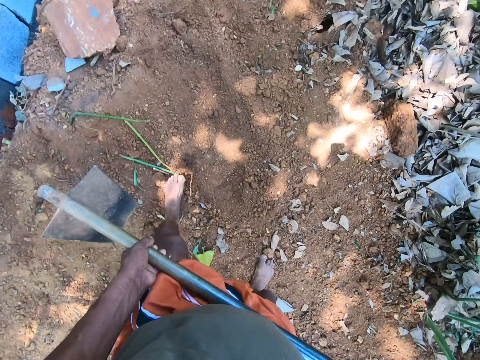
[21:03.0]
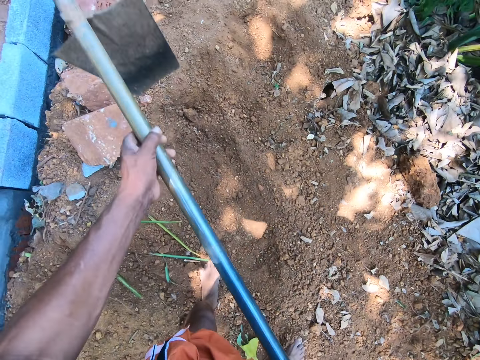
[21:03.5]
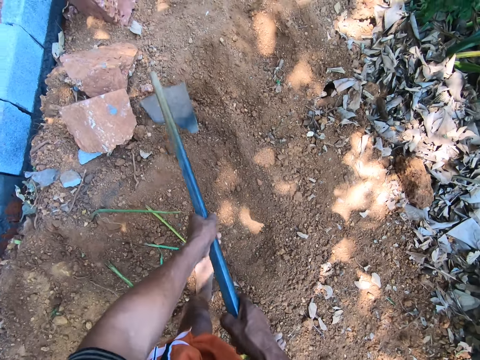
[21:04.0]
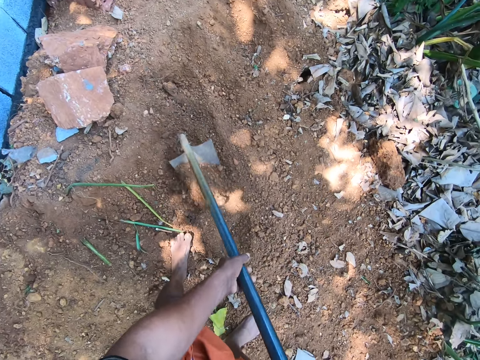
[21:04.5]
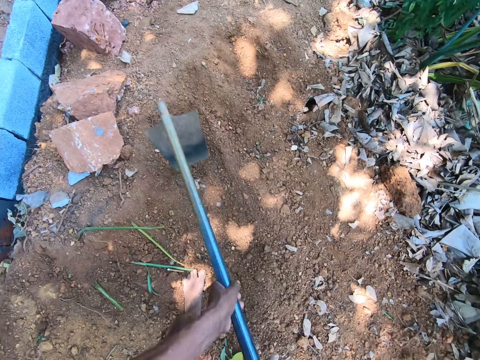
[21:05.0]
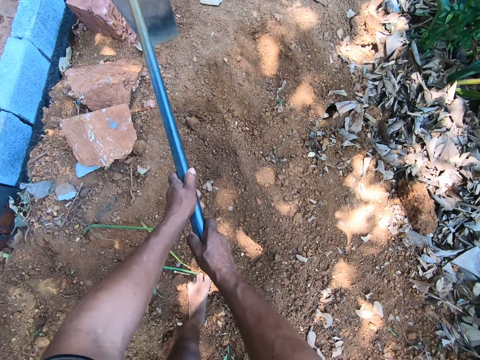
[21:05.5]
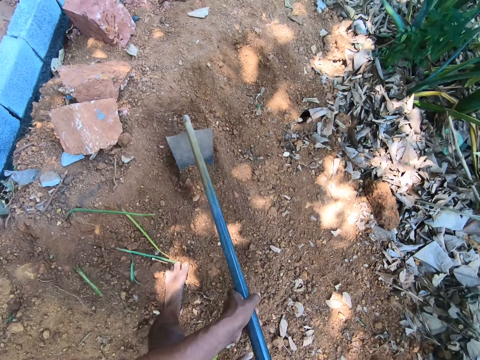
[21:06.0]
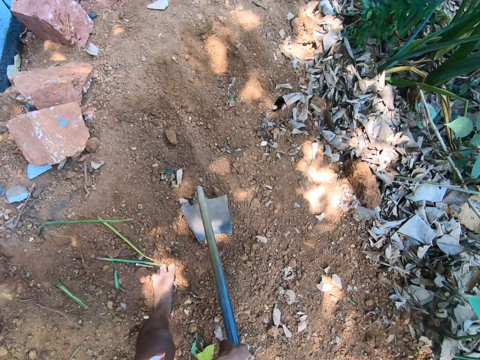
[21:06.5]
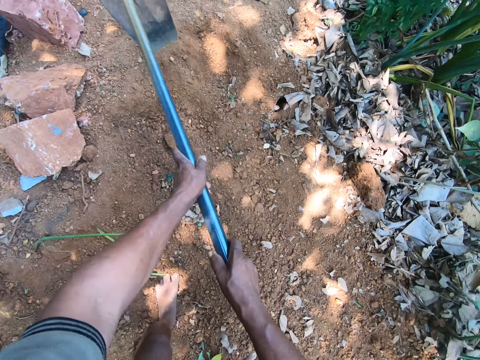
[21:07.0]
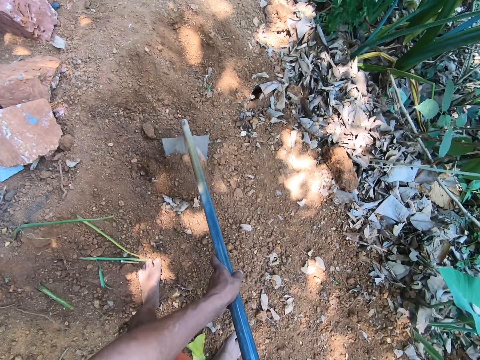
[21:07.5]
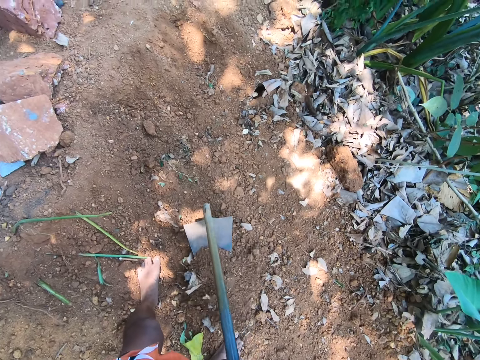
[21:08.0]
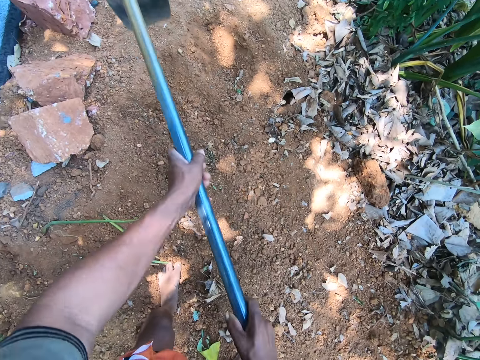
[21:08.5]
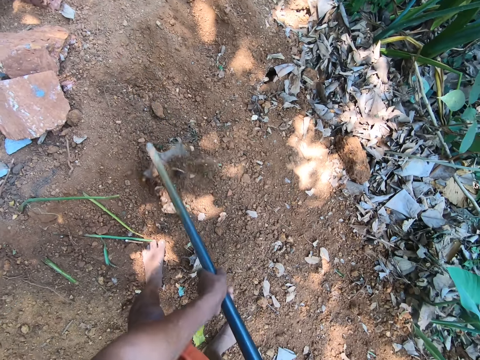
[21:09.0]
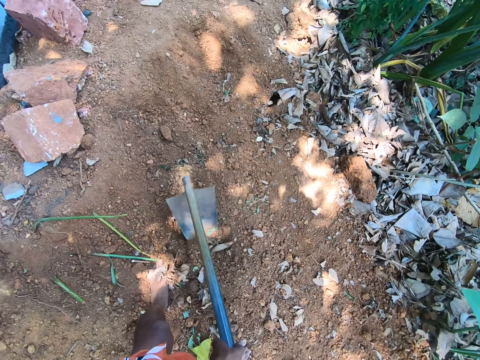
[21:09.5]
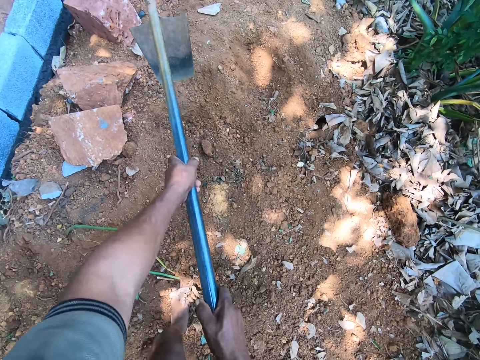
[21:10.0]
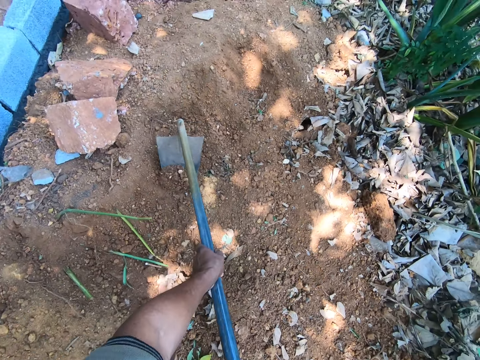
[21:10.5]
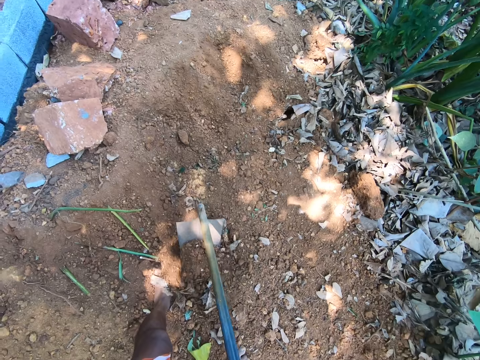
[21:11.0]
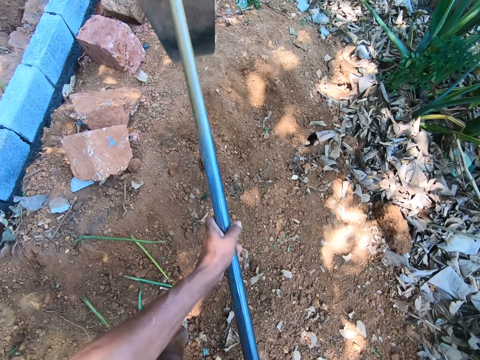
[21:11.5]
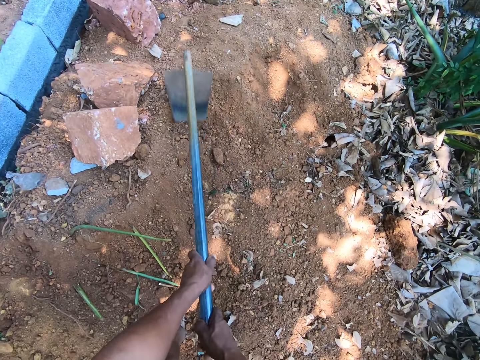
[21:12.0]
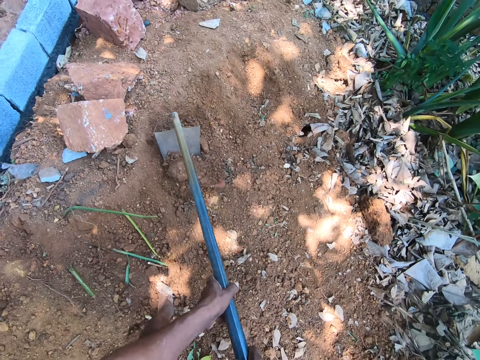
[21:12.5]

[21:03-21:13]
The camera wearer digs the ground with the hoe in both hands.

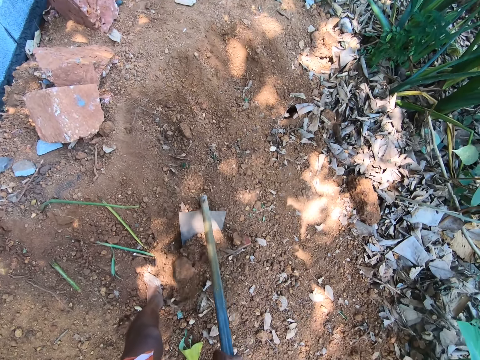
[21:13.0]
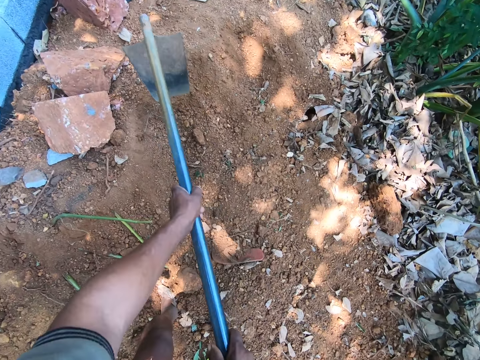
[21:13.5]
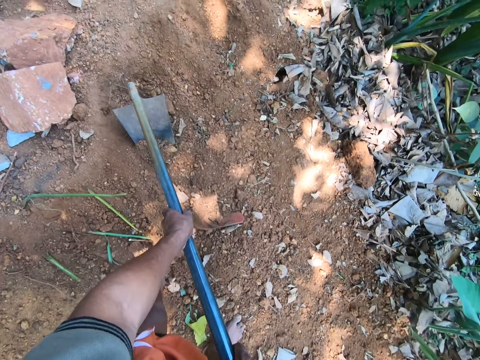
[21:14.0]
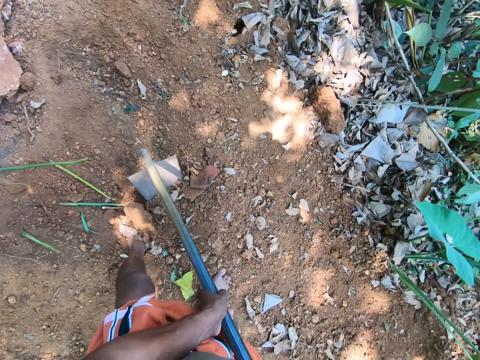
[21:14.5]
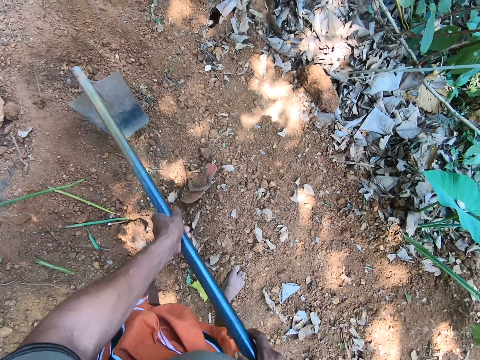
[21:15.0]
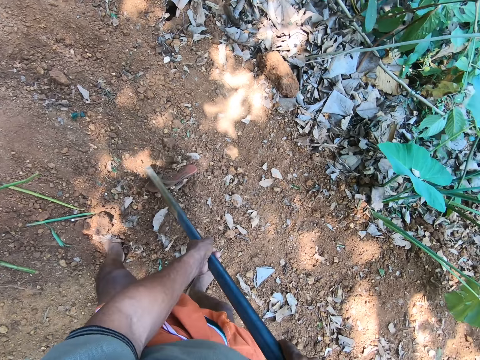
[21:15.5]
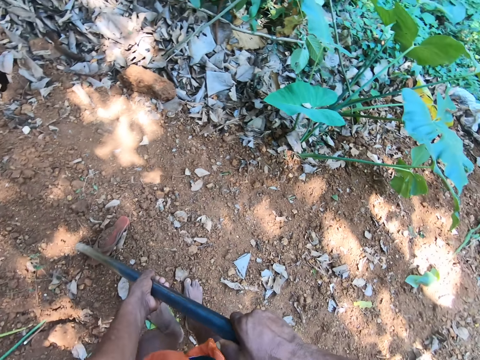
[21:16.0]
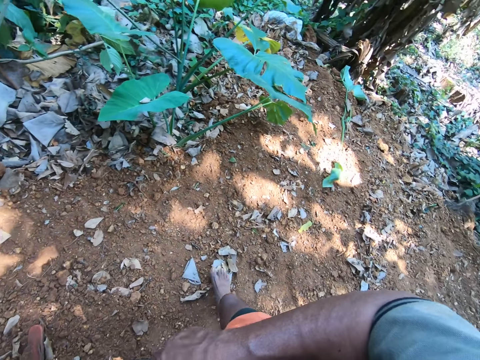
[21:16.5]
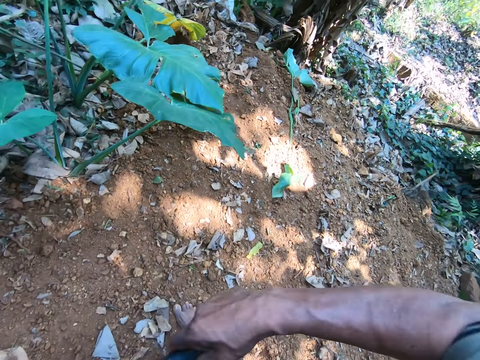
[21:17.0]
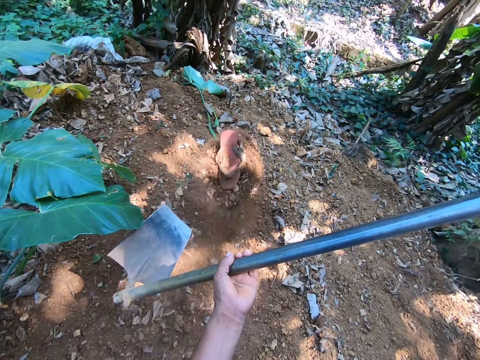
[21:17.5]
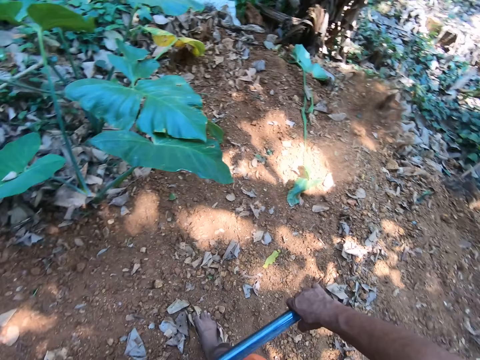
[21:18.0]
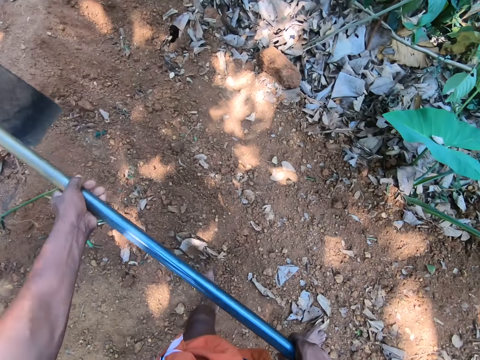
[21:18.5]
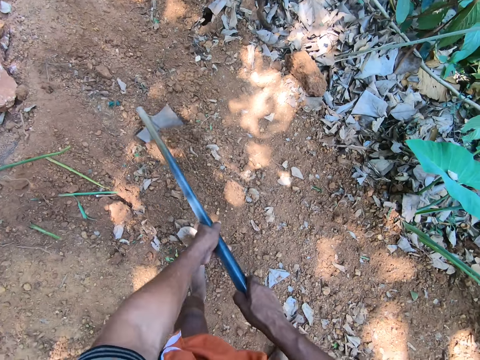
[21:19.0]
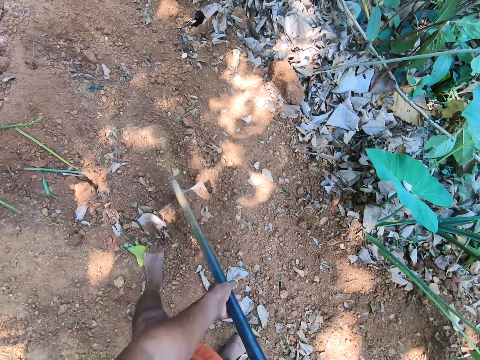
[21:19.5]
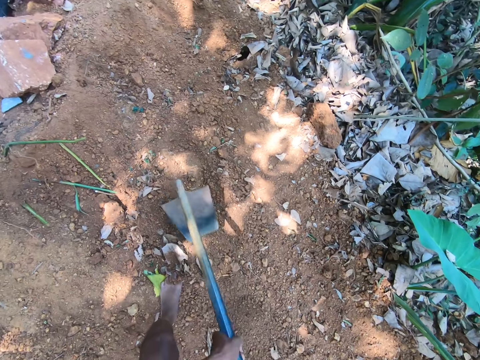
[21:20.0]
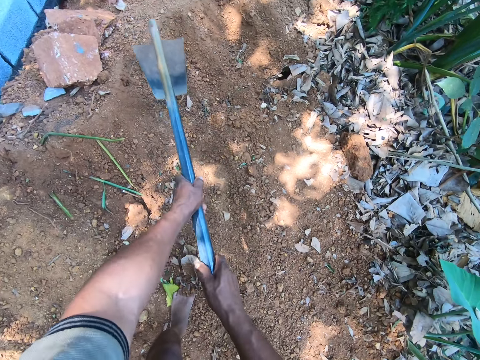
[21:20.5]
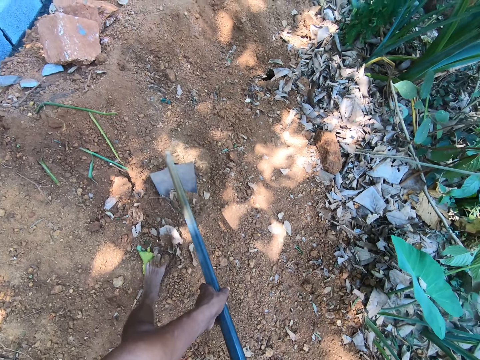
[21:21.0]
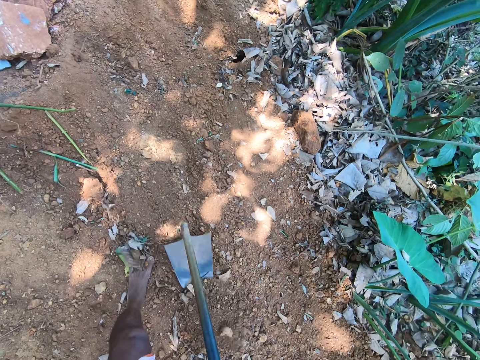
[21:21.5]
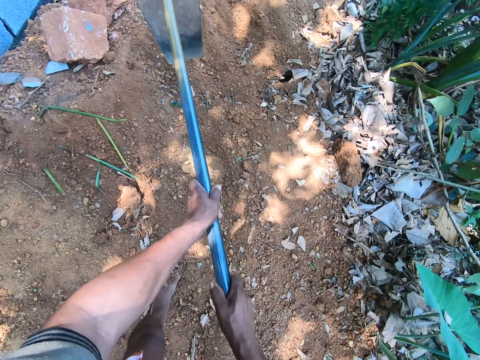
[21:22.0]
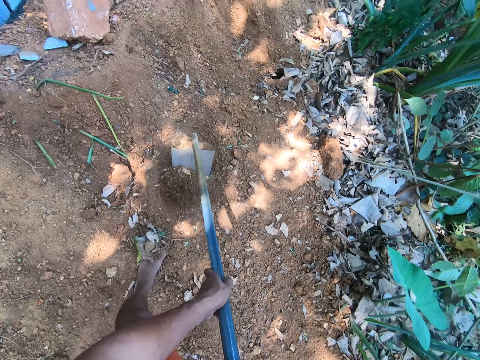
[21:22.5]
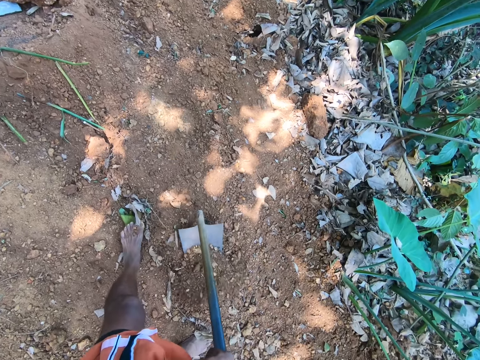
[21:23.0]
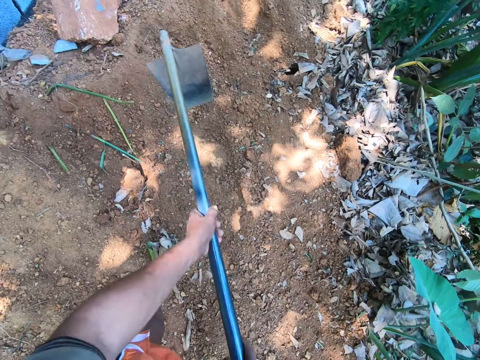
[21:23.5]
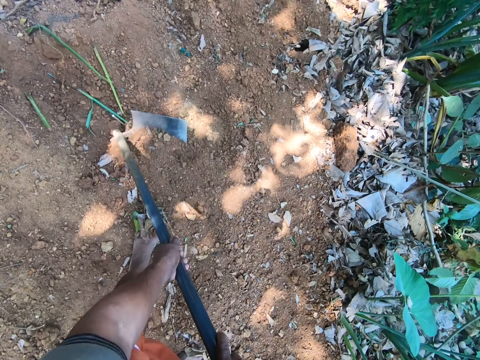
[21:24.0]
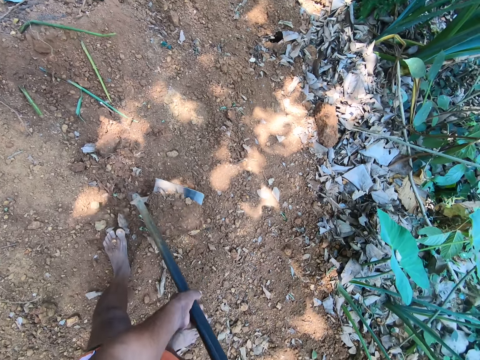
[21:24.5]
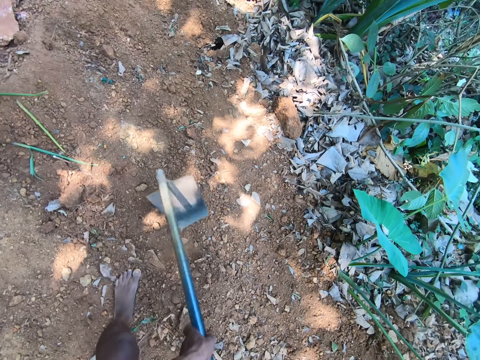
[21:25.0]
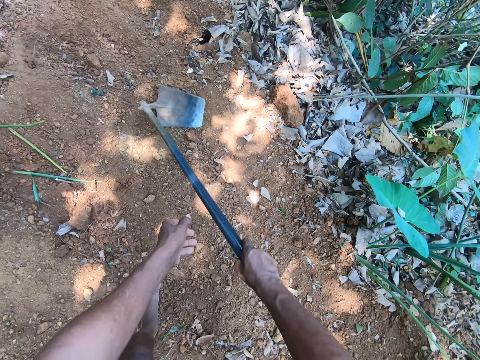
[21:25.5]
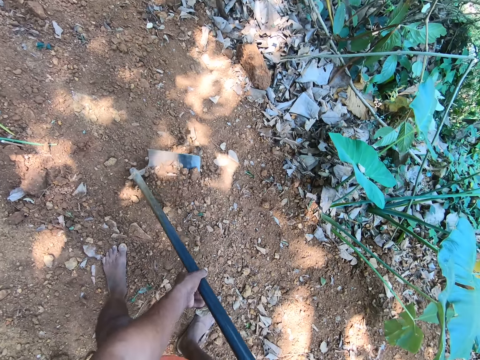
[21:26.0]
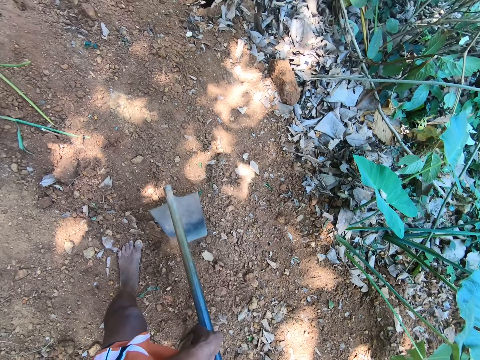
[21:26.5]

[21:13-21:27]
The camera wearer packs sand from the ground with the hoe in both hands. They throw the sand on the hoe aside with both hands. They clear the ground with the hoe in both hands. They dig the soil with the hoe.

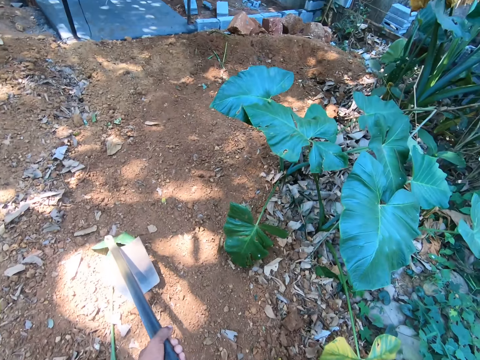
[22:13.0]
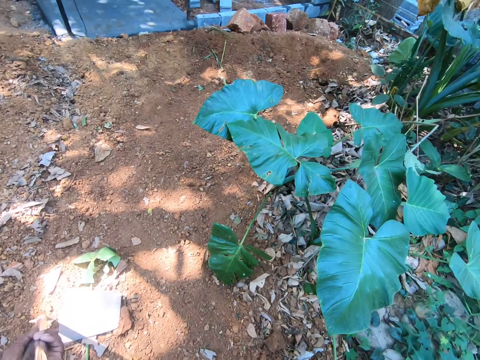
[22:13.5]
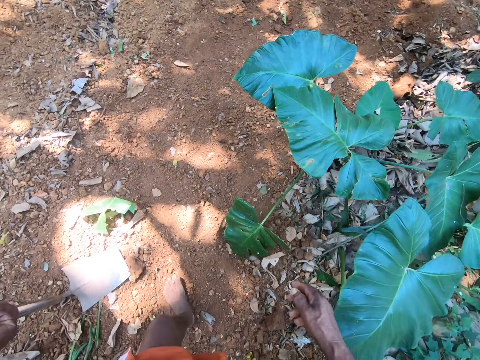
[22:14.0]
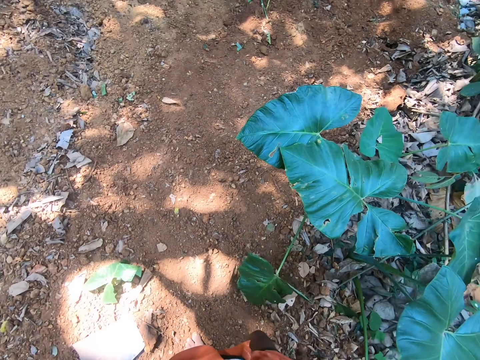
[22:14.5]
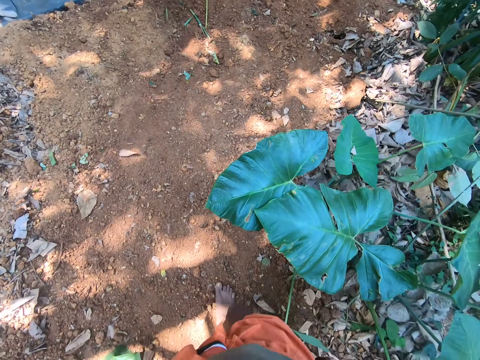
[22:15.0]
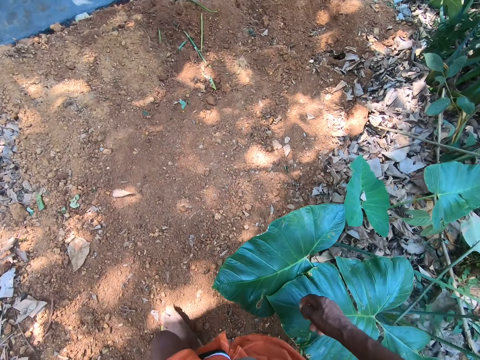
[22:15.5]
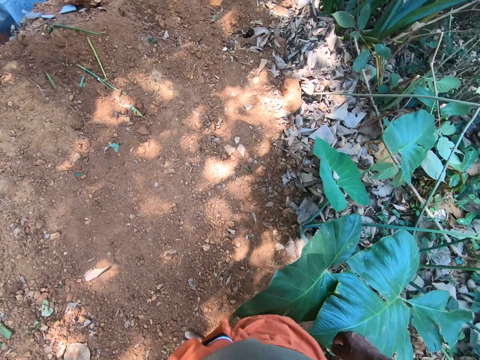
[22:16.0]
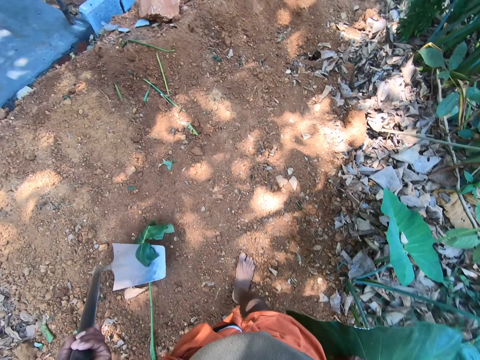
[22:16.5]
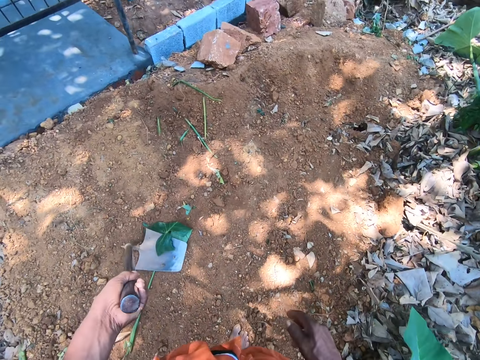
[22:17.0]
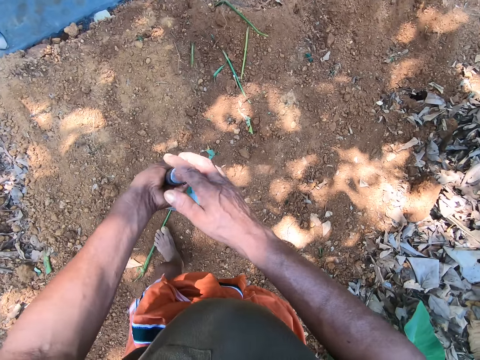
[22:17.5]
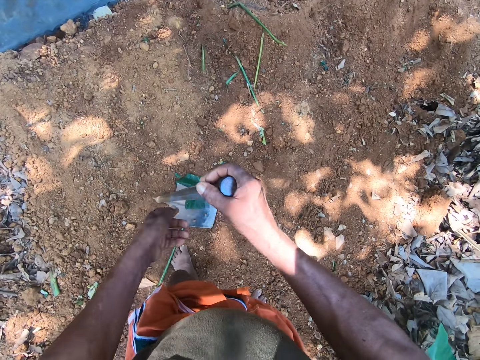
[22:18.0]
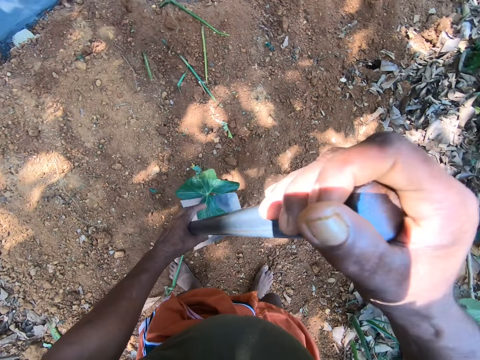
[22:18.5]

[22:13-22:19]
The camera wearer holds a hoe with the left hand. They walk forward. They hold the hoe with both hands. They lift the hoe from the ground with both hands.
